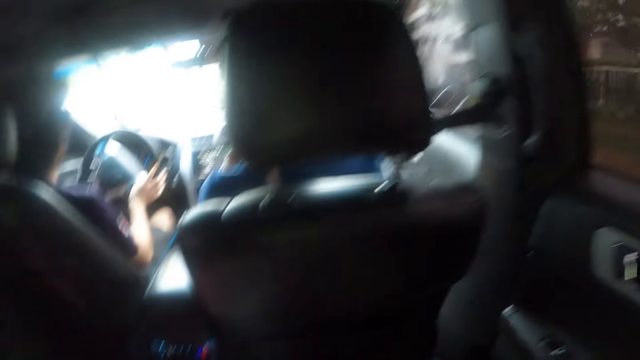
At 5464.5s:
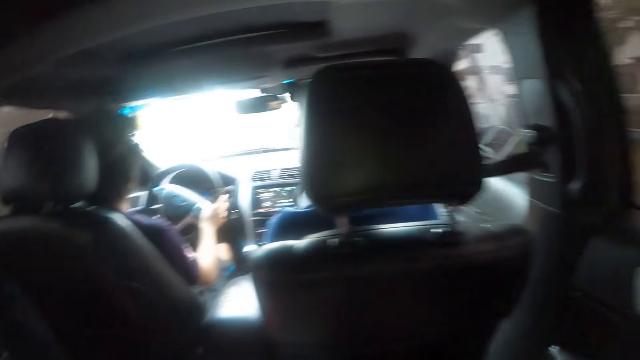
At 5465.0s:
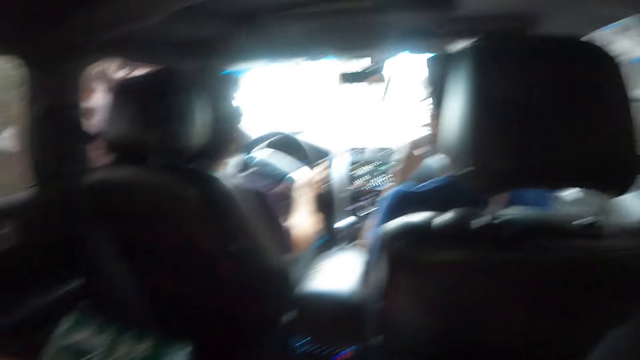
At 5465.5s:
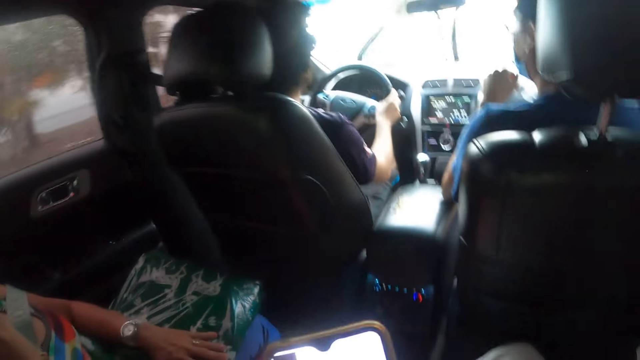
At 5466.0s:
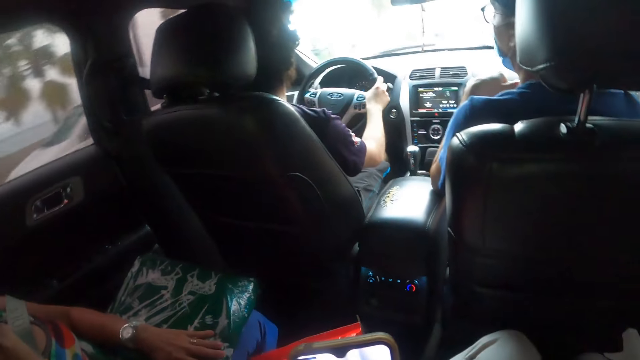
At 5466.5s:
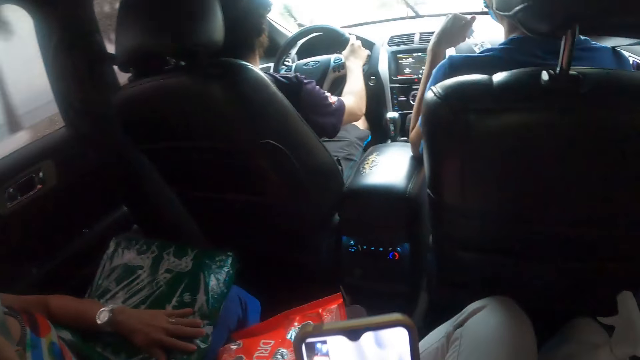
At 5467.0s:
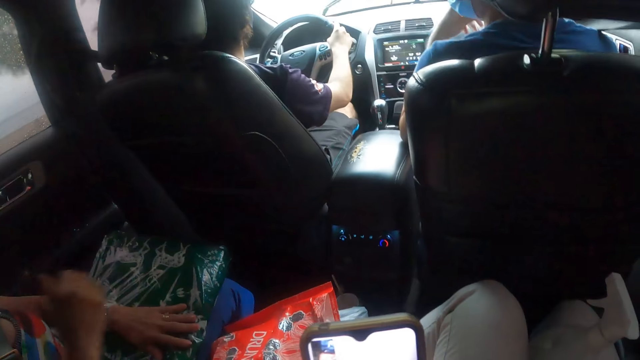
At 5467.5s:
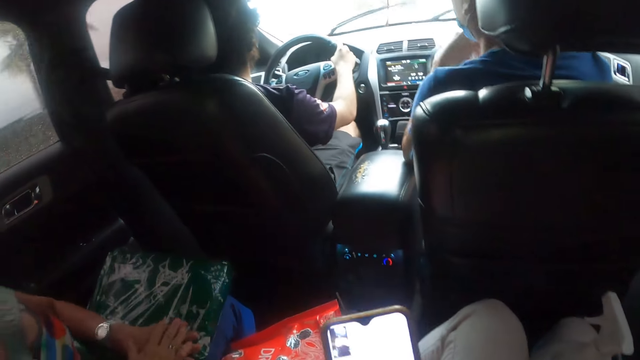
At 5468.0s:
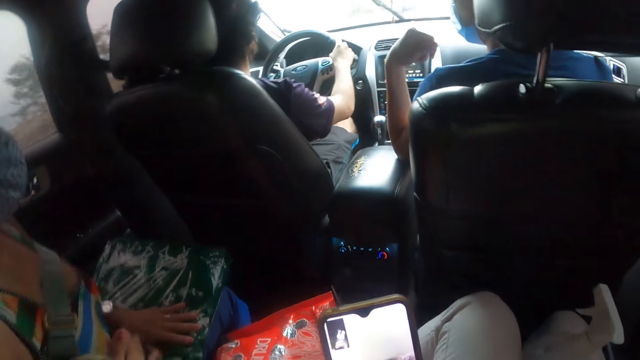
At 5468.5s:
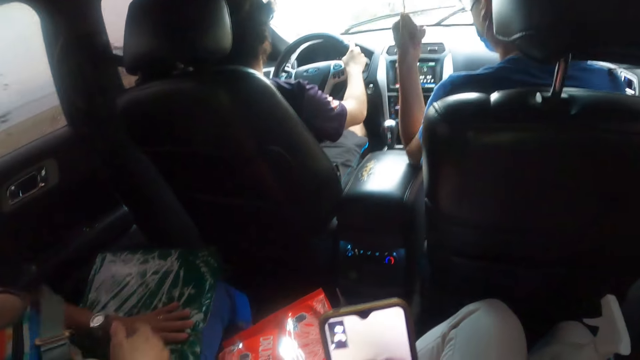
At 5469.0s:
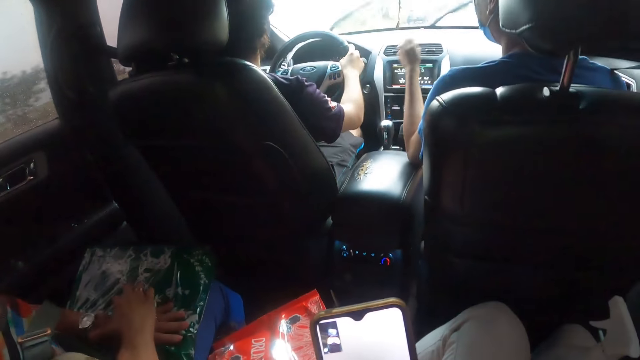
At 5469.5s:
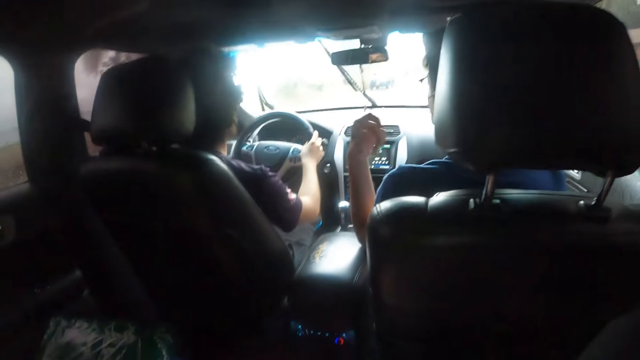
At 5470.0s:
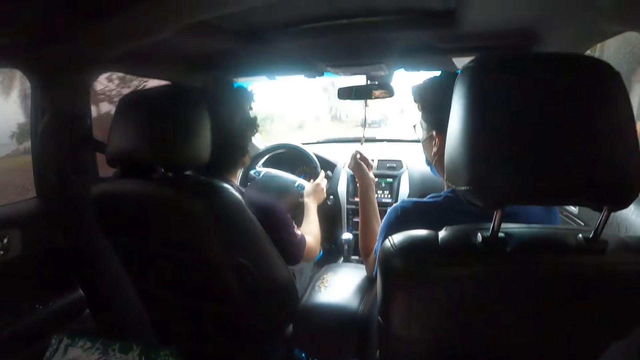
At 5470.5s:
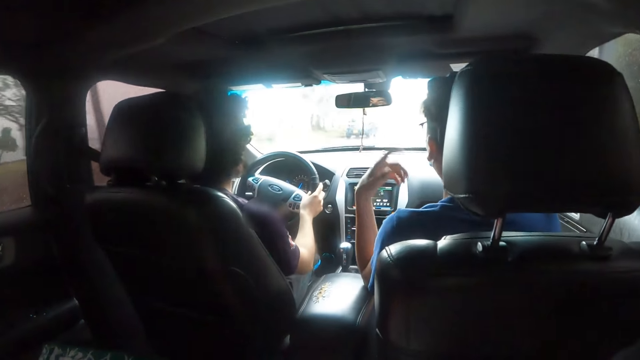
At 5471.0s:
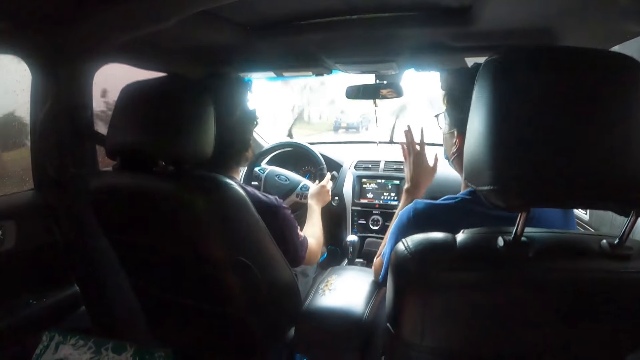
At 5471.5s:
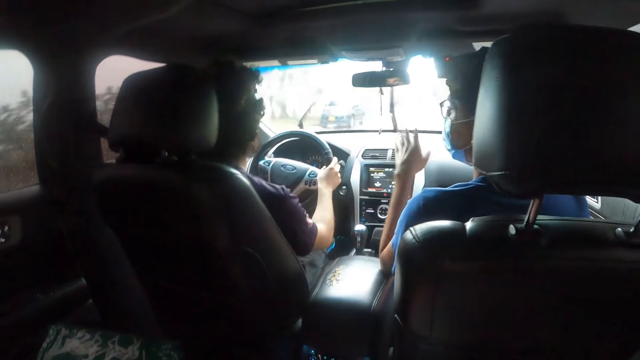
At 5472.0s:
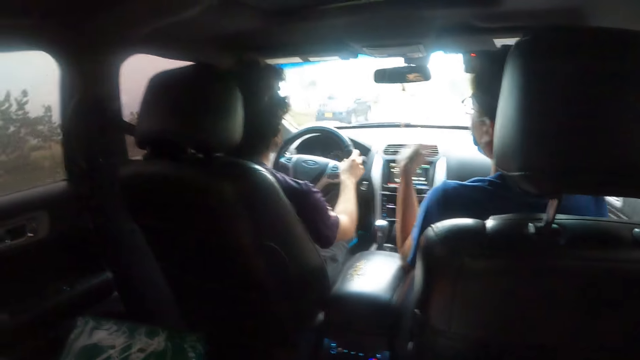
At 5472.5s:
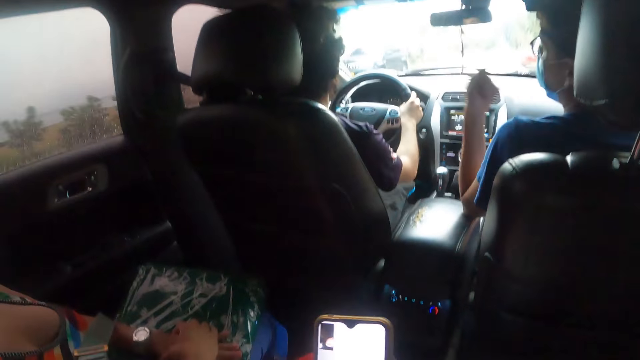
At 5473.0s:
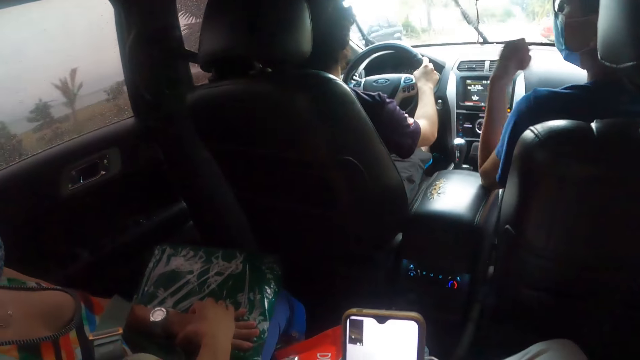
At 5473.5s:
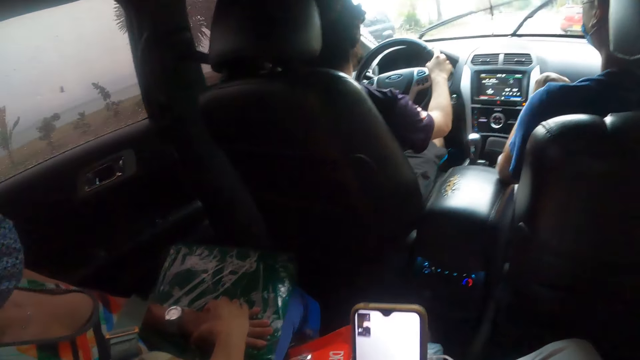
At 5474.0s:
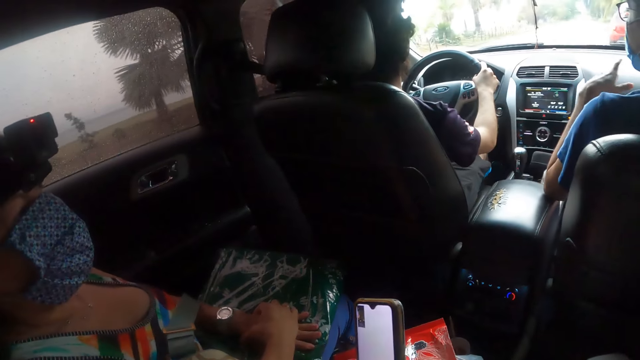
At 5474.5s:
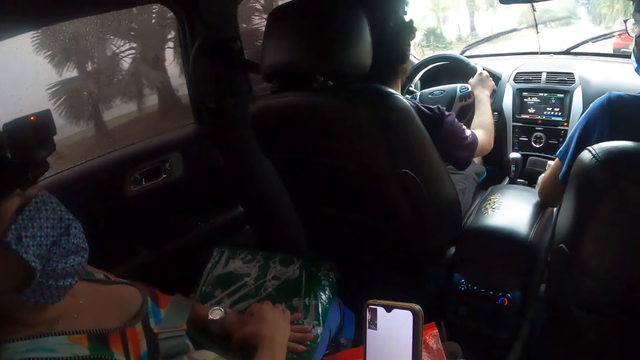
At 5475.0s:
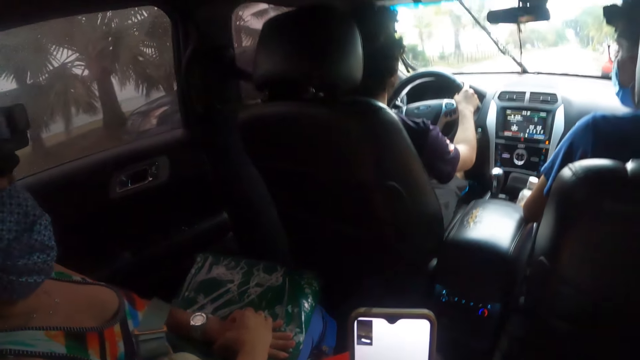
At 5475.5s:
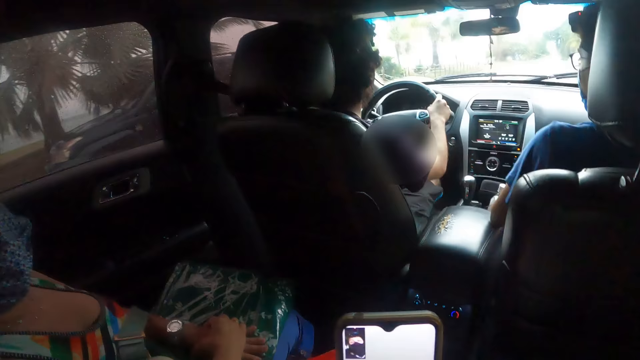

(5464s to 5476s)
The camera wearer looks around. They use the phone. A woman adjusts her position. The camera wearer interacts with the woman and another woman.

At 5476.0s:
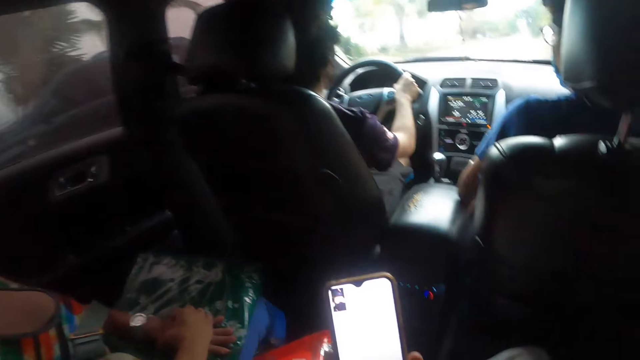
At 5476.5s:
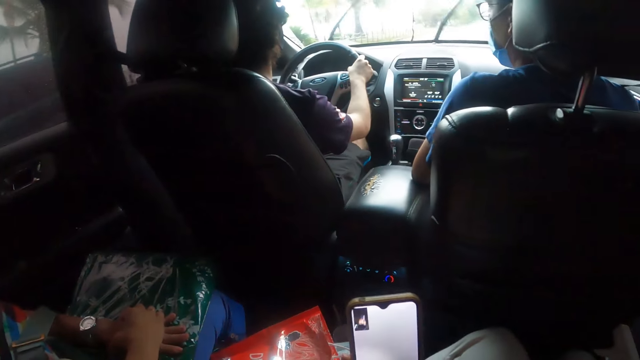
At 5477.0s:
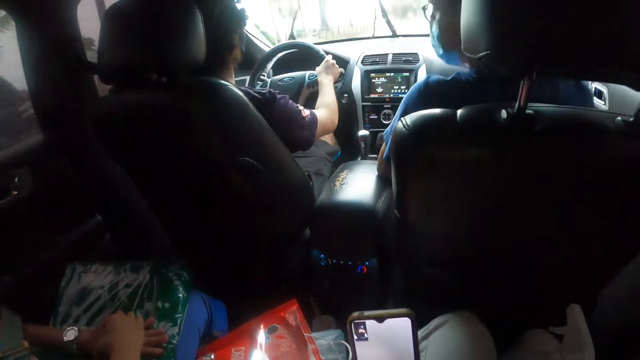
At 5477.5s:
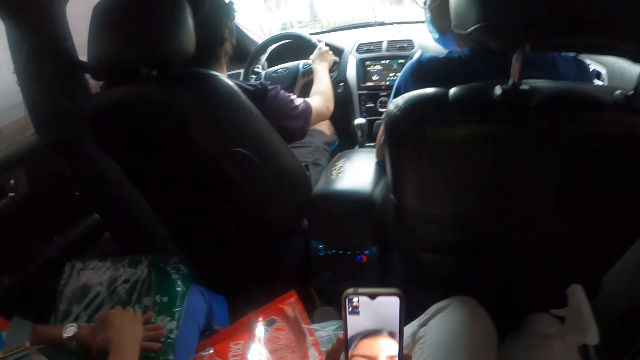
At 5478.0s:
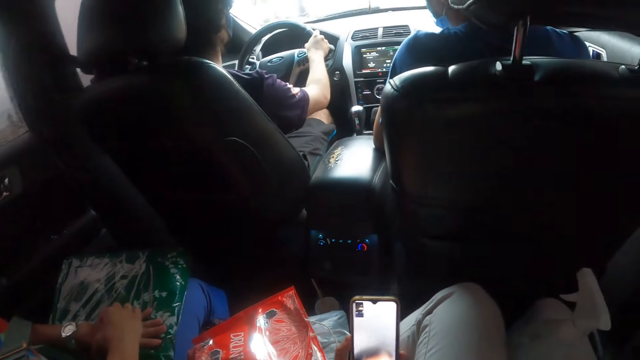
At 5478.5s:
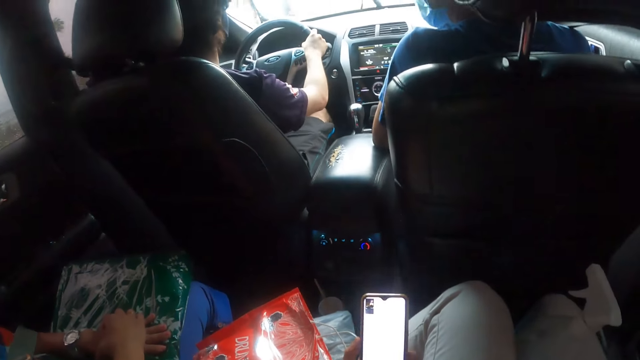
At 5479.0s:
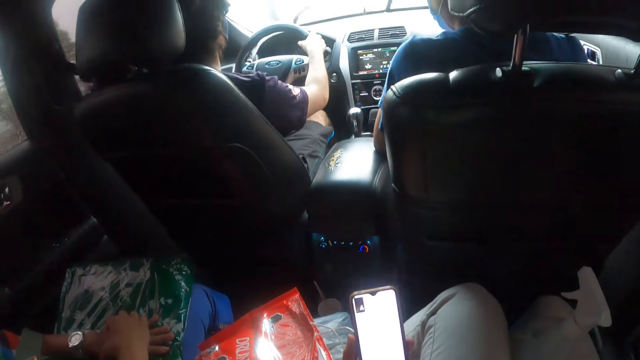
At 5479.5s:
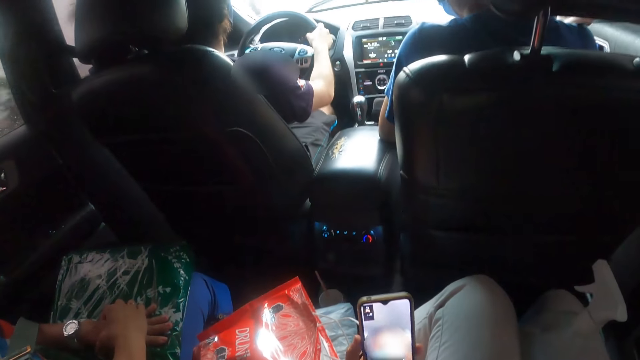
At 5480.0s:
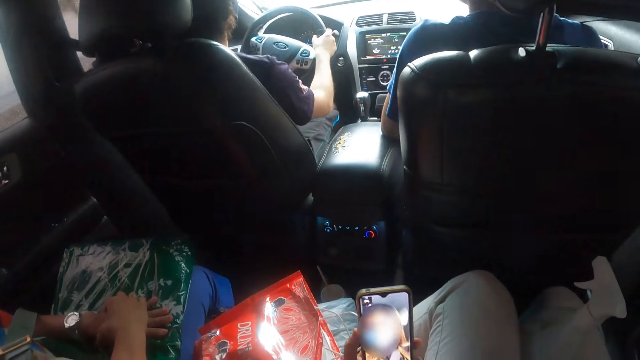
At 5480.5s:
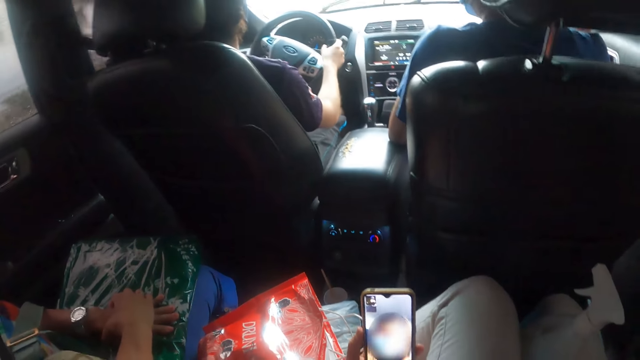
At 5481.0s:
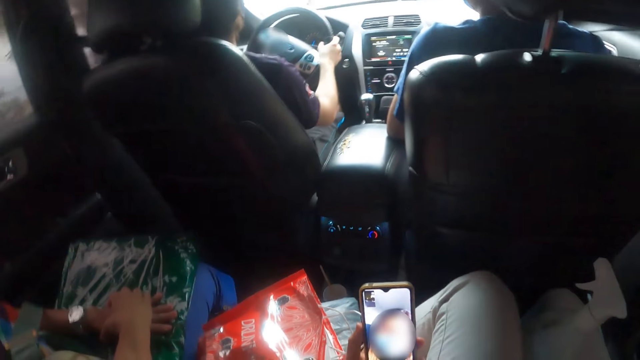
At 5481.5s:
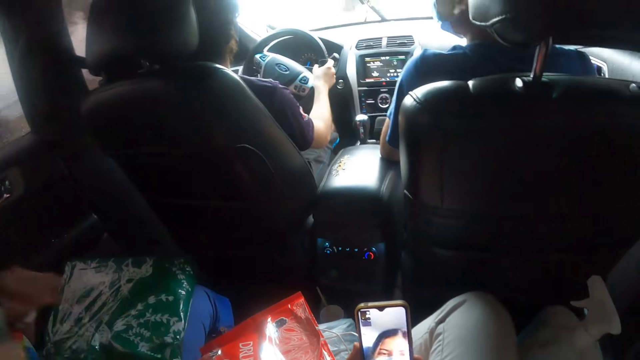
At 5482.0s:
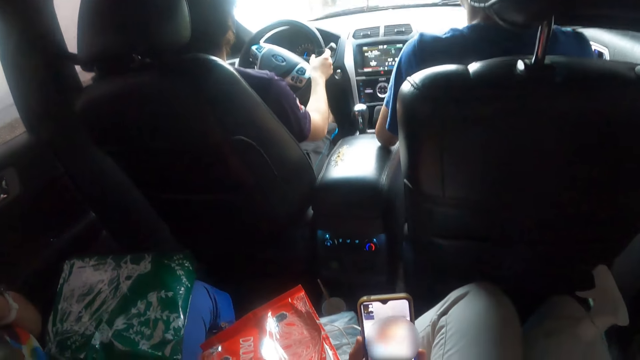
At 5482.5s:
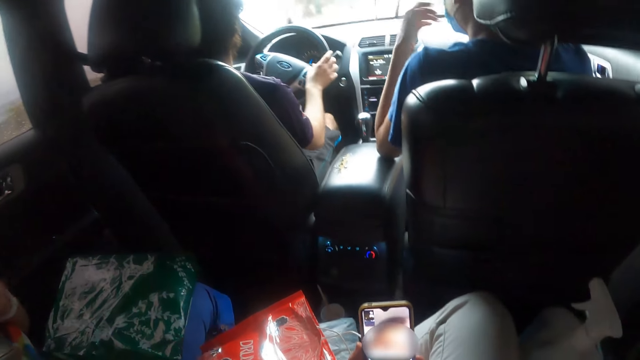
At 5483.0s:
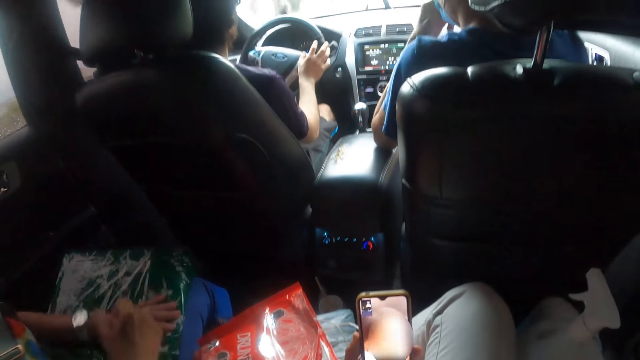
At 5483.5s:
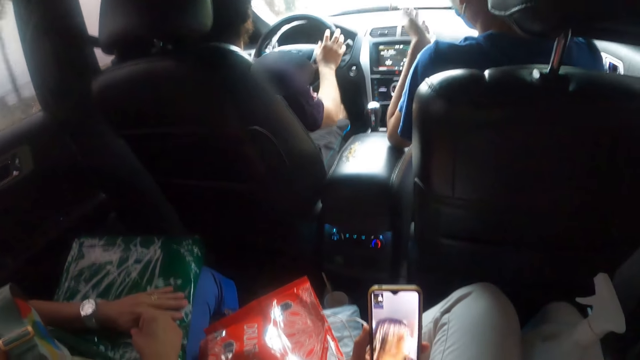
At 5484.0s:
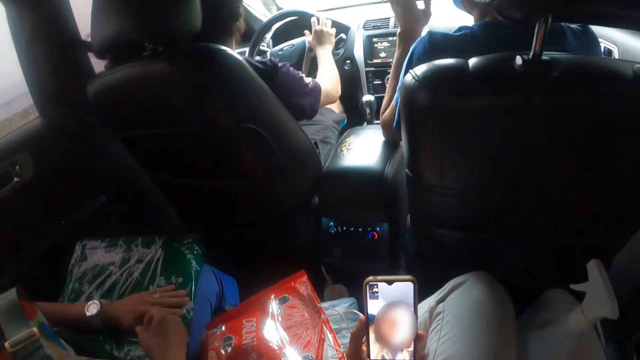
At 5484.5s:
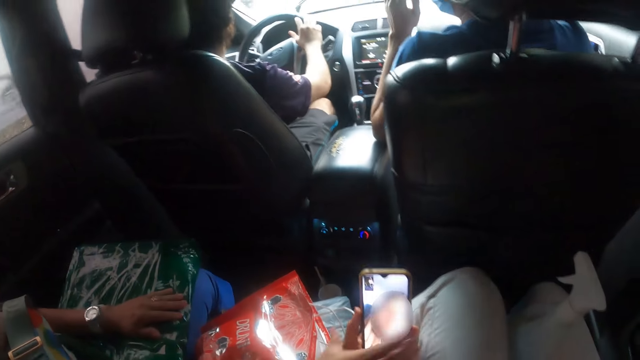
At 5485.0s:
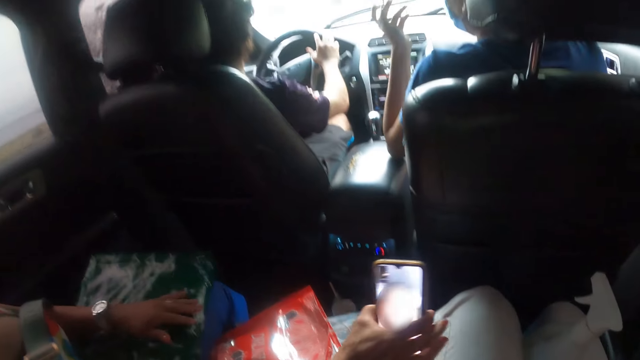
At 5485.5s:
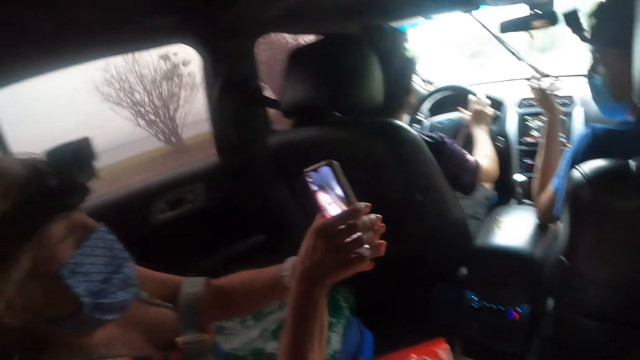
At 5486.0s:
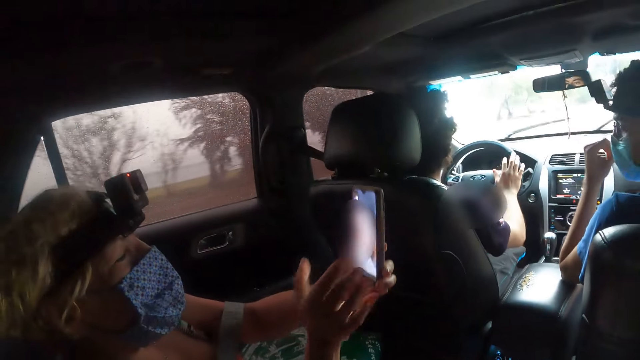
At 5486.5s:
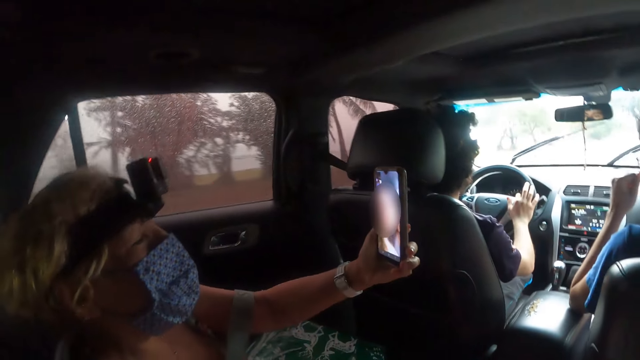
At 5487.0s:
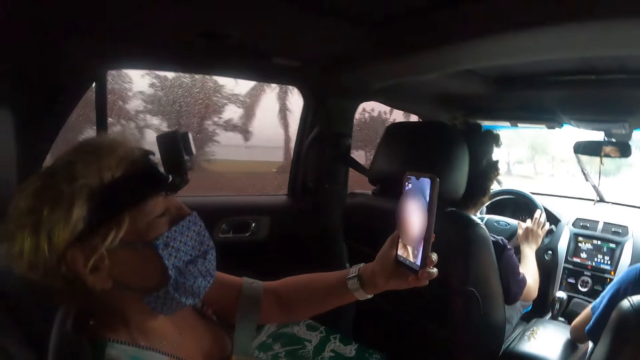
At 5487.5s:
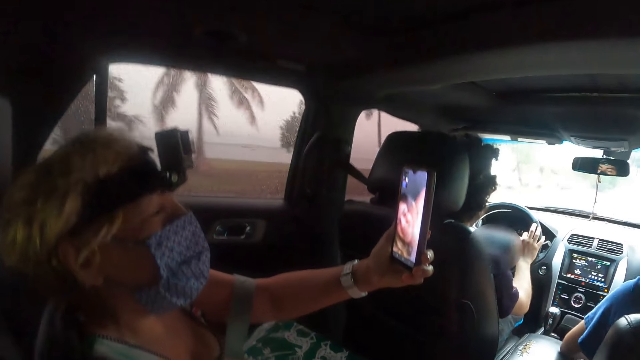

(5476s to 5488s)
A woman takes the phone from the camera wearer. She holds the phone with both her hands. She interacts with another woman. The first woman uses the phone.
